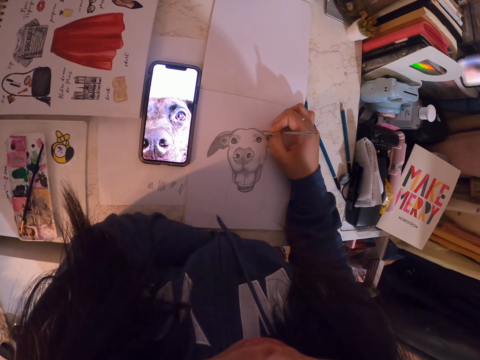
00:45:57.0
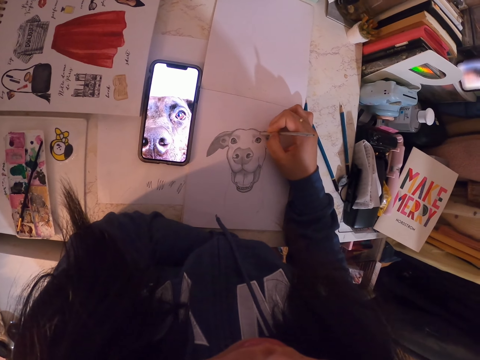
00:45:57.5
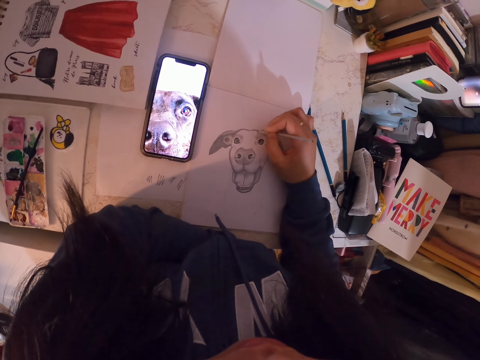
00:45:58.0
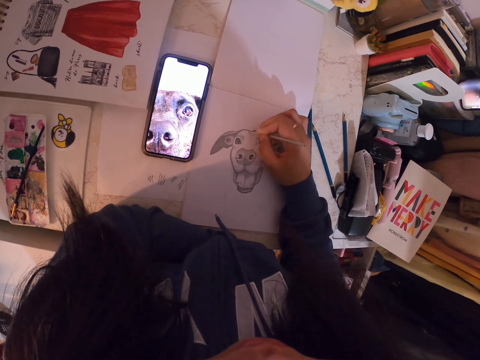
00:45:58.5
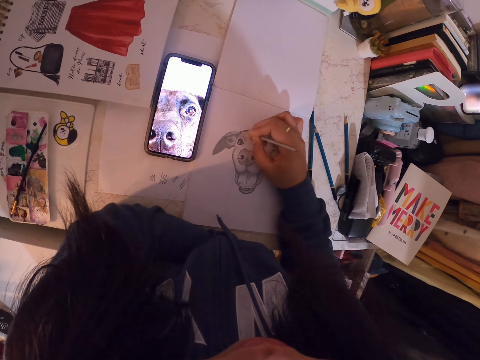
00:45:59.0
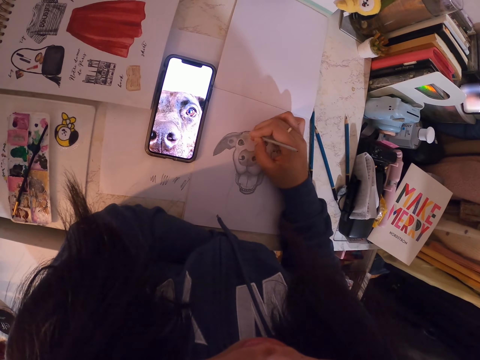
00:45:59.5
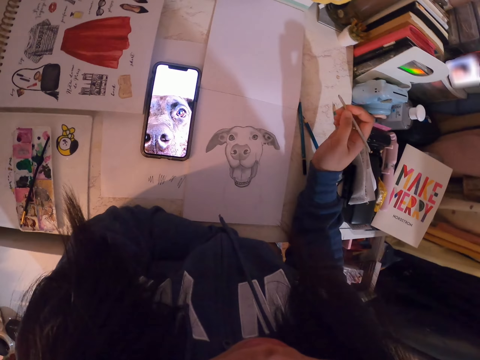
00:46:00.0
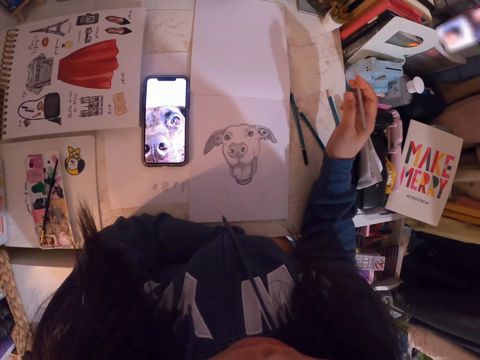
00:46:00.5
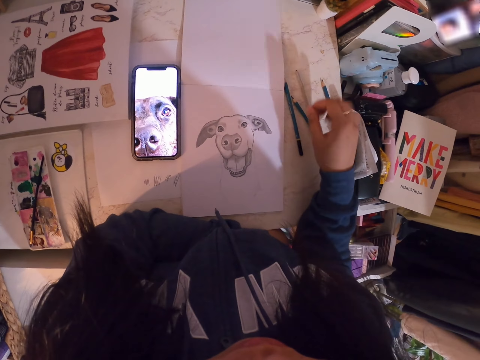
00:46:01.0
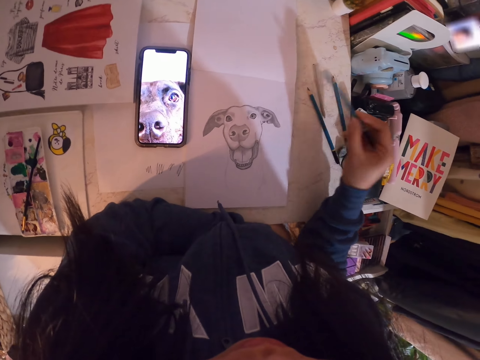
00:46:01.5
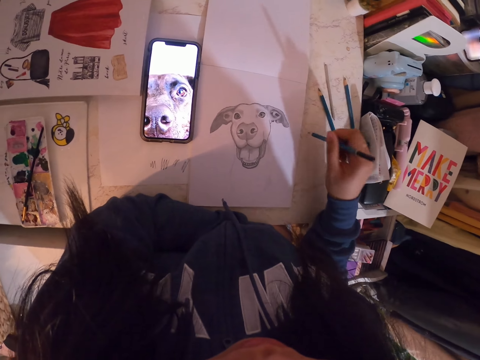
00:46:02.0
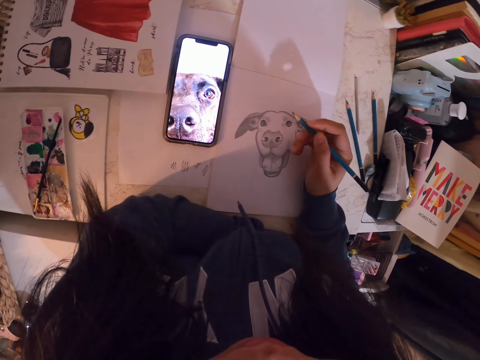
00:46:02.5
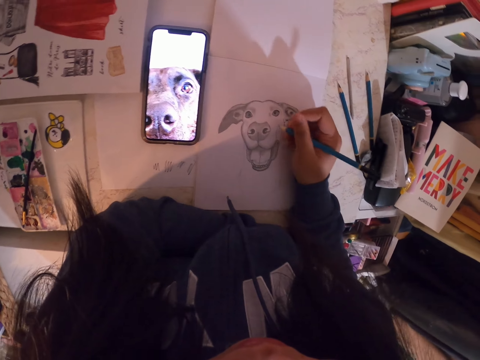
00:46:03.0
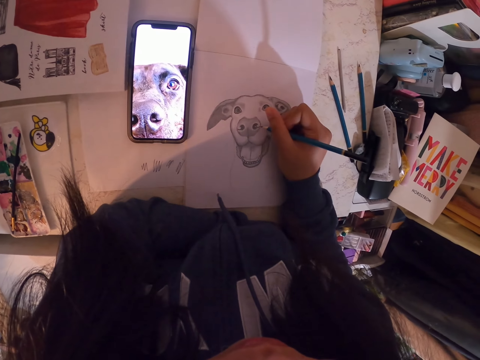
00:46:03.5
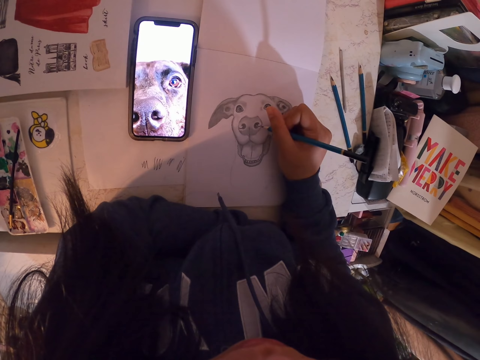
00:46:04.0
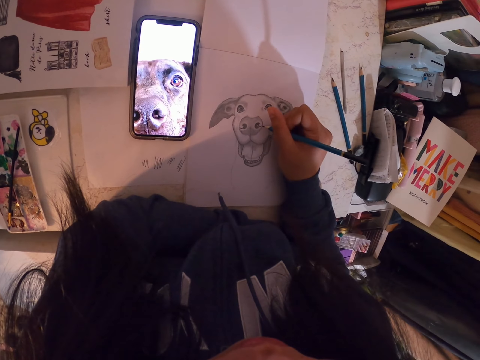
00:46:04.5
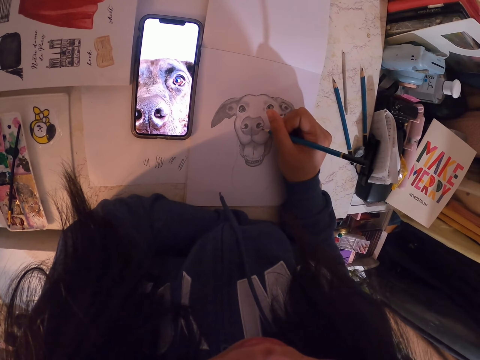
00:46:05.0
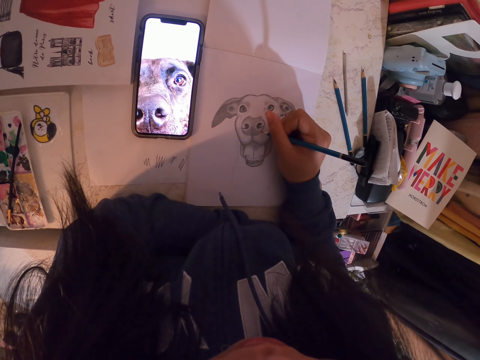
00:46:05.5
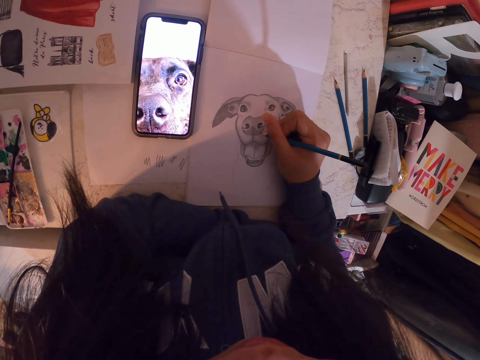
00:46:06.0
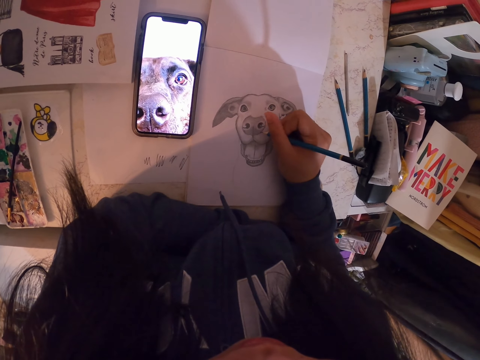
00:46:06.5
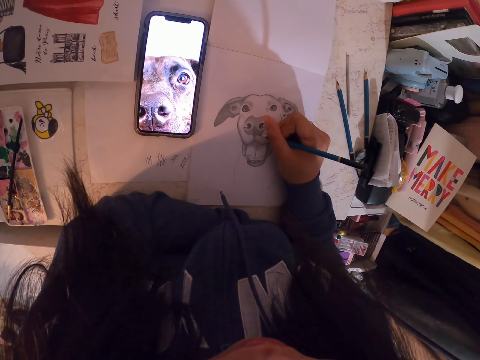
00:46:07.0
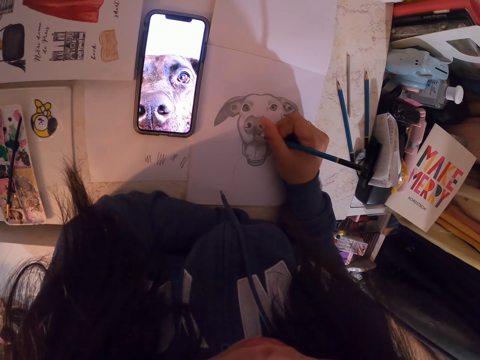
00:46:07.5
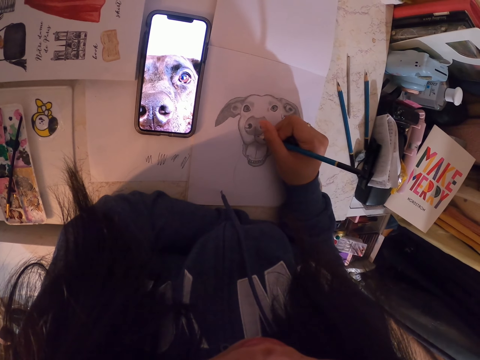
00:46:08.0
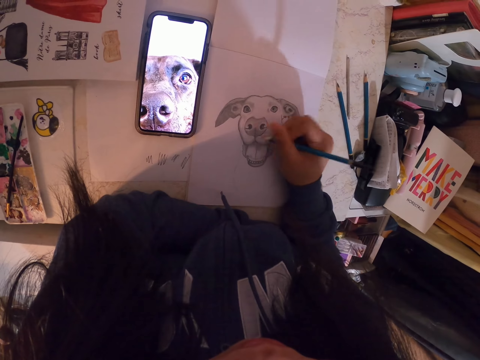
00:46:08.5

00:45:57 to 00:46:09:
The camera wearer drops the sketch pen. They pick up a pencil. They adjust the pencil. They sketch the image with the pencil in the book.

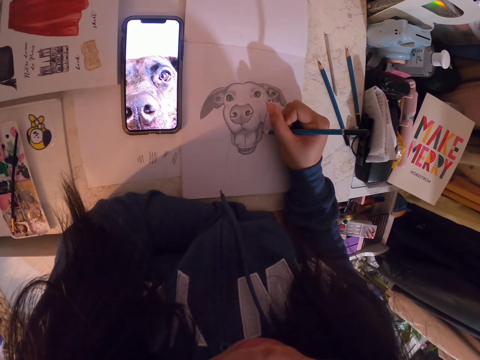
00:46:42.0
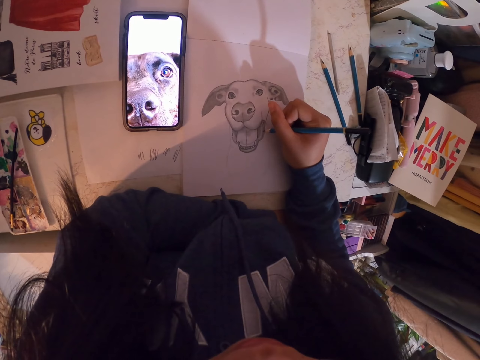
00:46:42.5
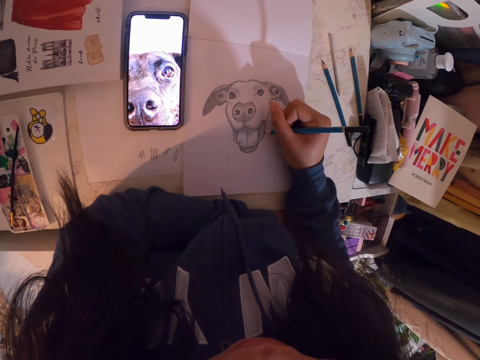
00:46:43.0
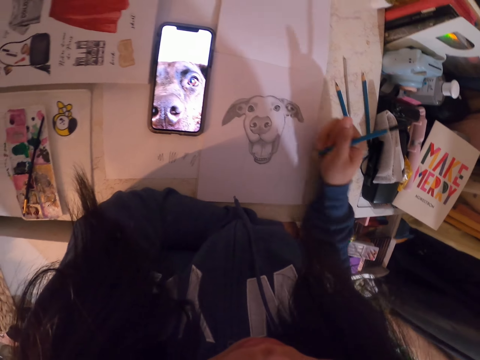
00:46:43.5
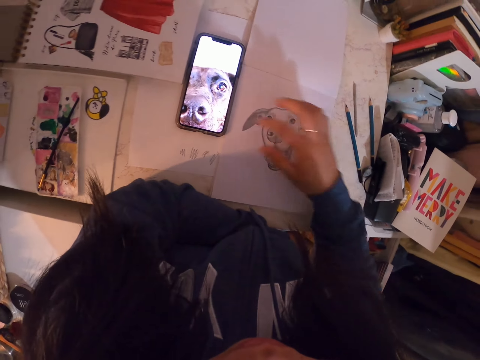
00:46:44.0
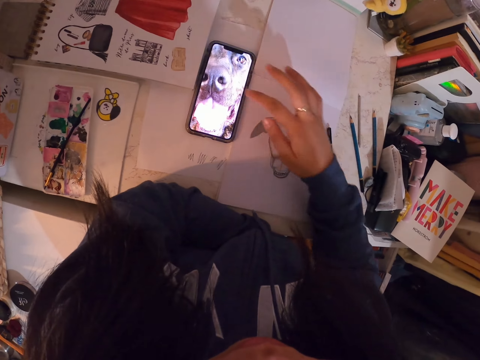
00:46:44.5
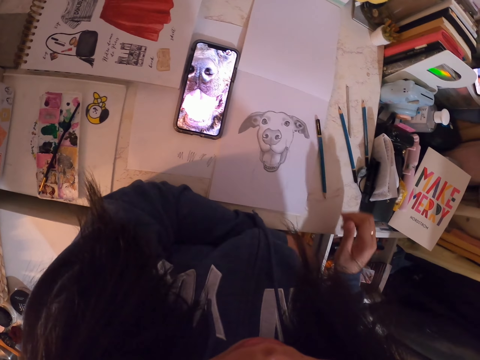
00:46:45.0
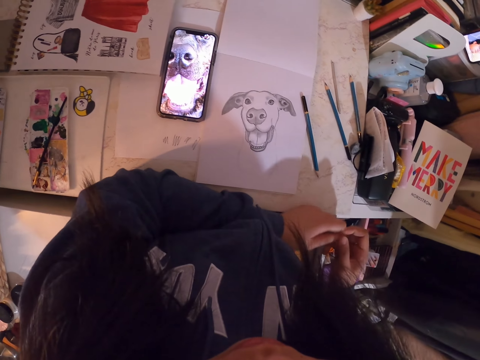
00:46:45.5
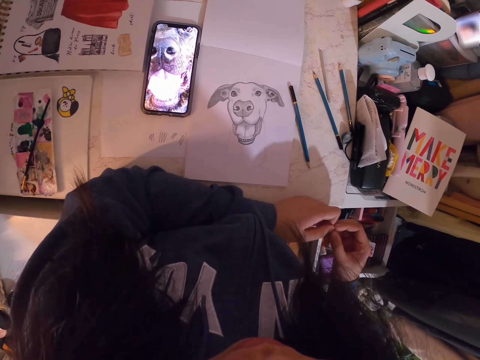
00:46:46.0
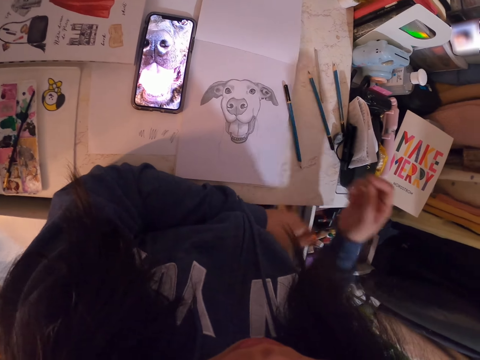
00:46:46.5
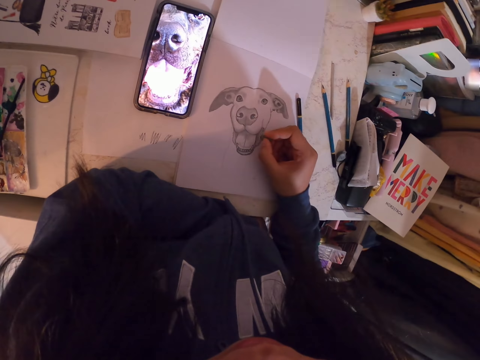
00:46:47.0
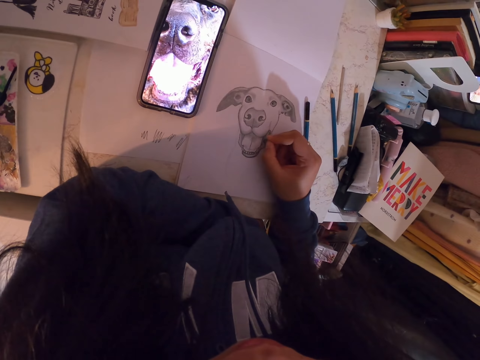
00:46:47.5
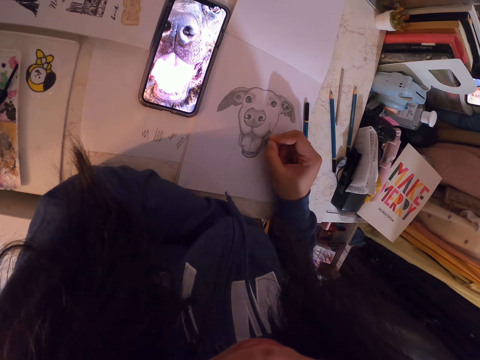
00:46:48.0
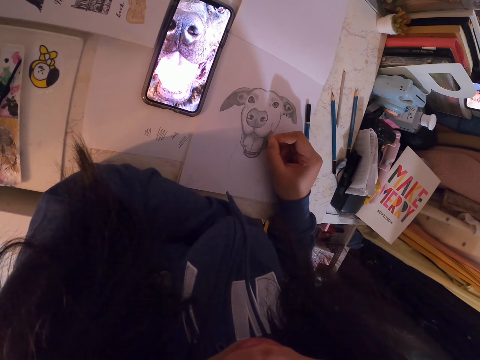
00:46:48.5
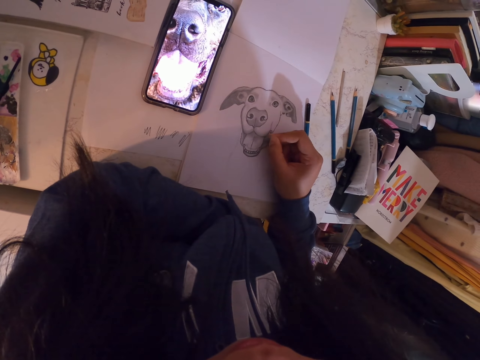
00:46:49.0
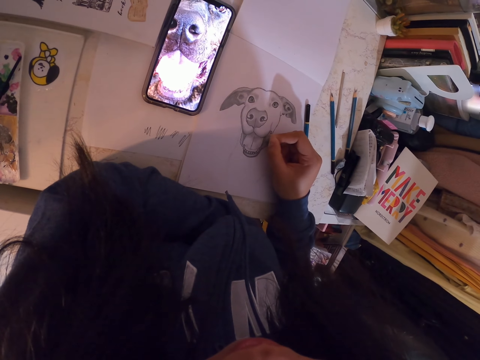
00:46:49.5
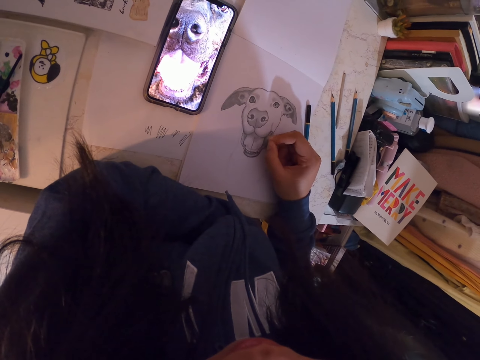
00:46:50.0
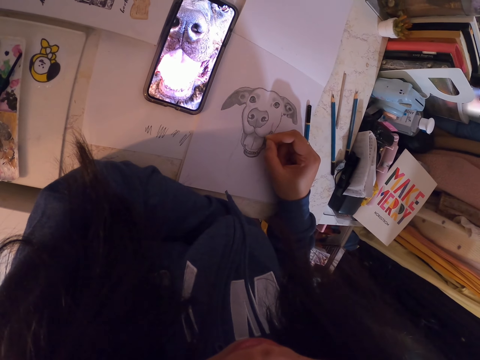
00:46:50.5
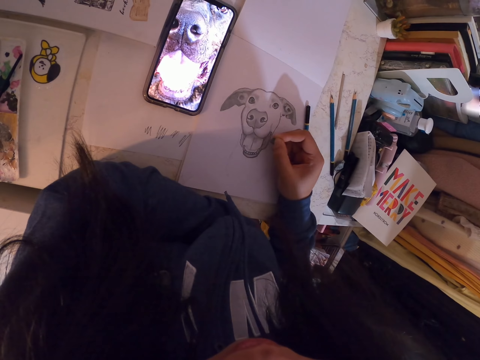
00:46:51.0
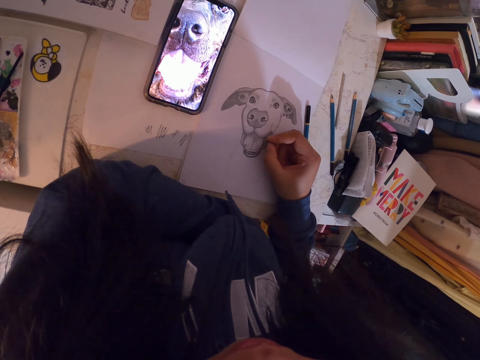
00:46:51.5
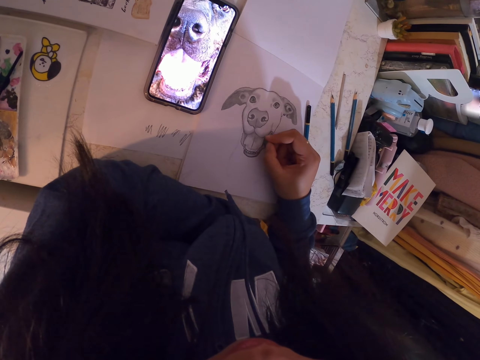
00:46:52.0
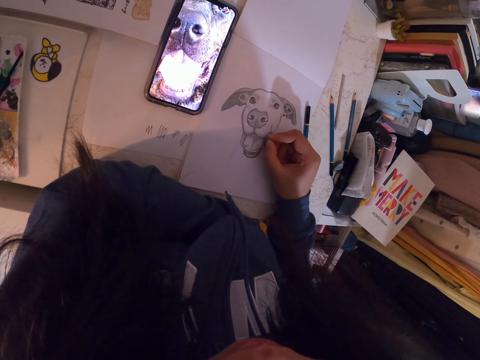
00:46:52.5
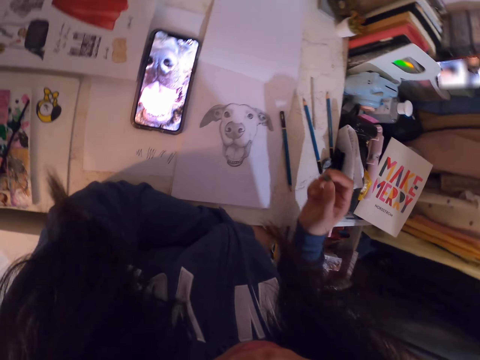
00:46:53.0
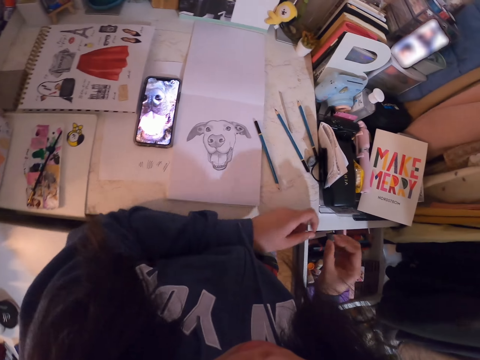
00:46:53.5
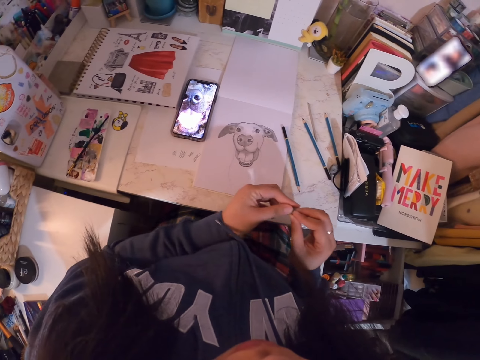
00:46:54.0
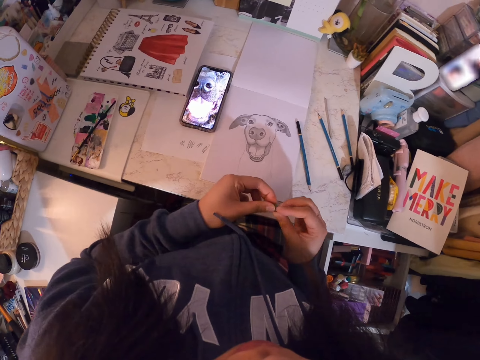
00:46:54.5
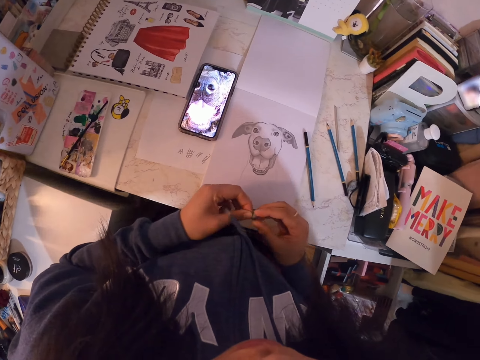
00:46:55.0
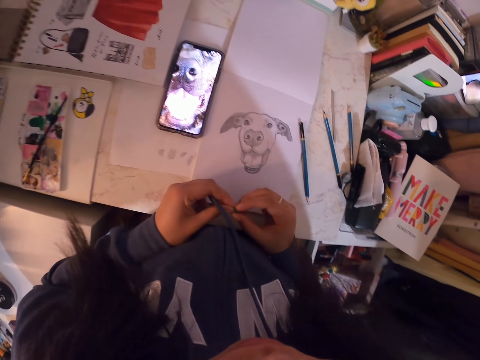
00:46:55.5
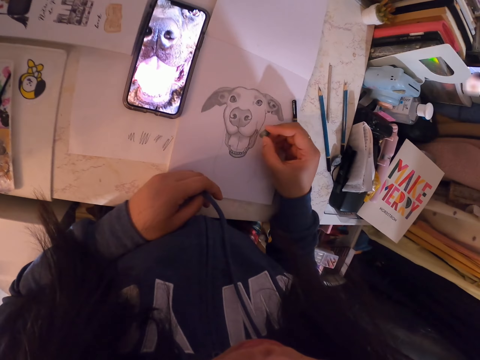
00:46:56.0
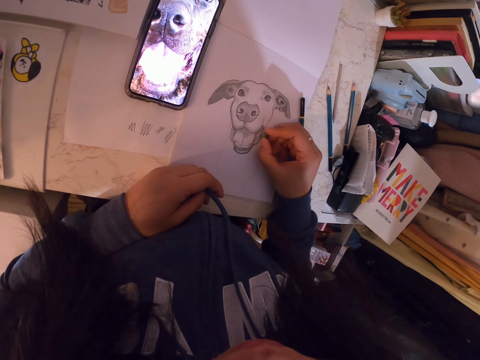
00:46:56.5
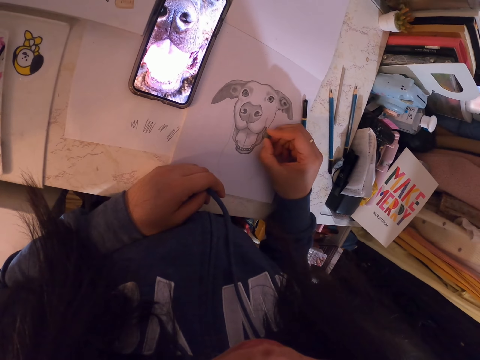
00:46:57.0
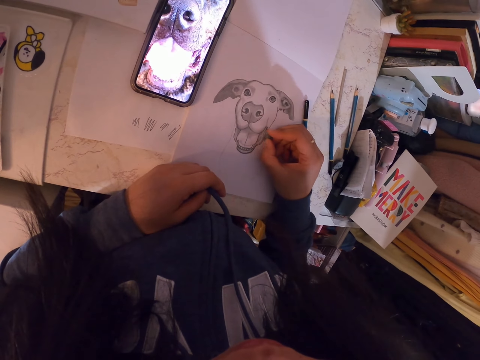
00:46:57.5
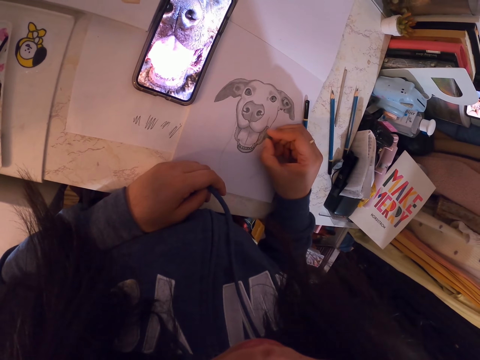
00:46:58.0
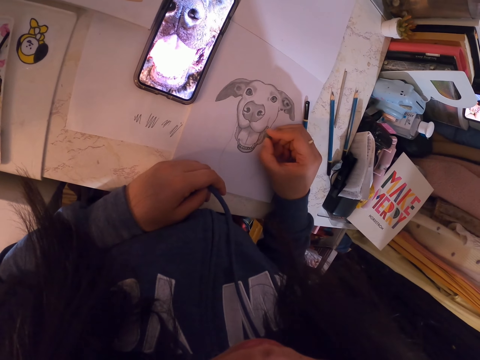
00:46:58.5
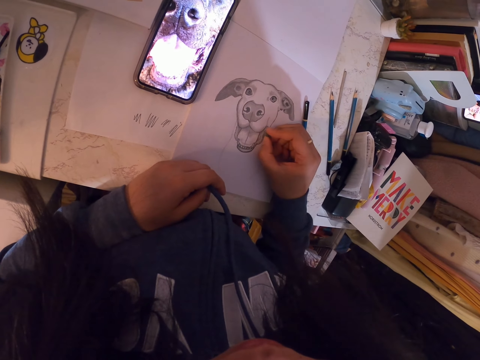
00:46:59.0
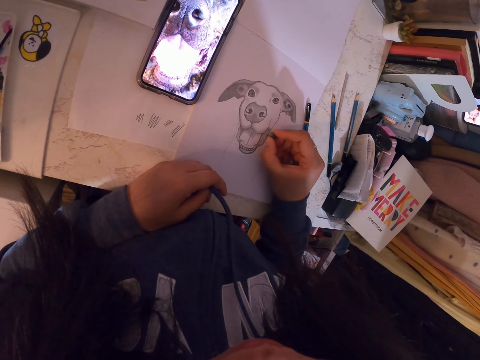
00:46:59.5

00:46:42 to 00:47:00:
The camera wearer drops the pencil. They operate the cellphone. They swipe the phone. They take a rubber from one hand. They pass the rubber to the right hand. They erase the image with the rubber. They hold the rubber. They mold the rubber. They erase the image with the rubber again.
